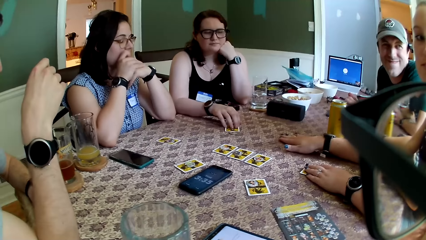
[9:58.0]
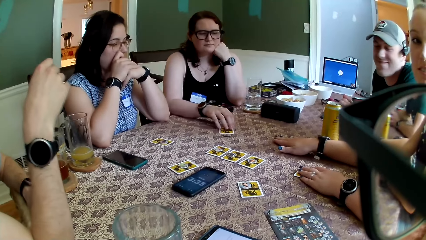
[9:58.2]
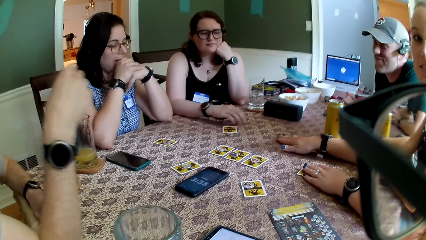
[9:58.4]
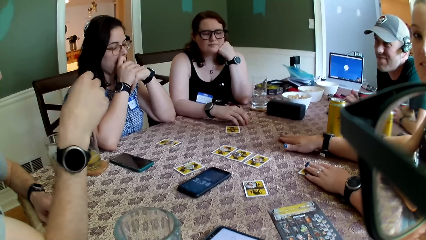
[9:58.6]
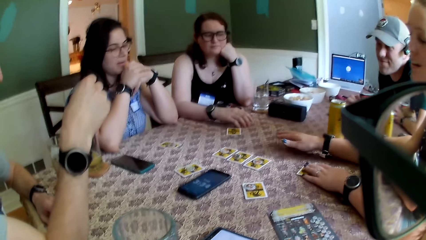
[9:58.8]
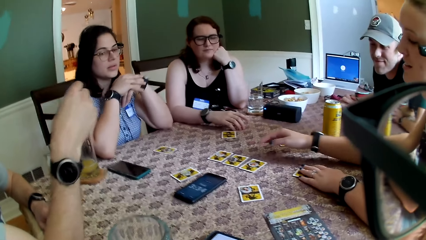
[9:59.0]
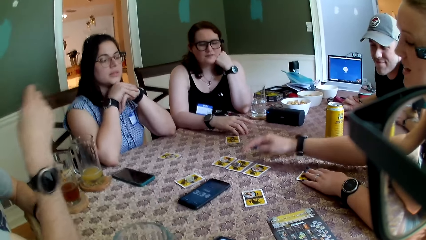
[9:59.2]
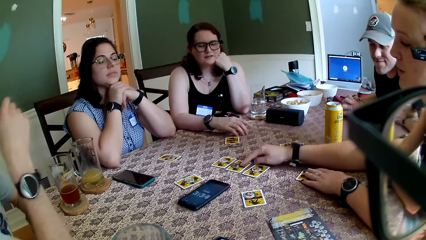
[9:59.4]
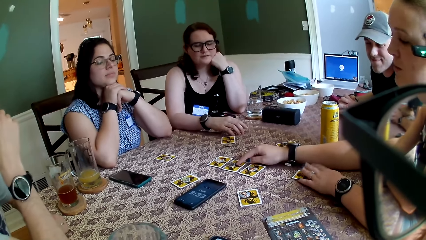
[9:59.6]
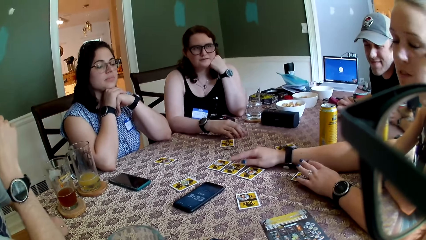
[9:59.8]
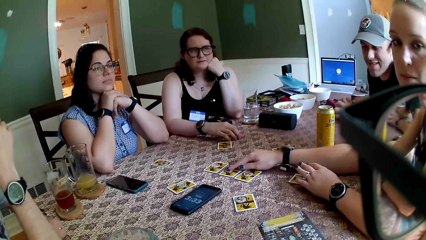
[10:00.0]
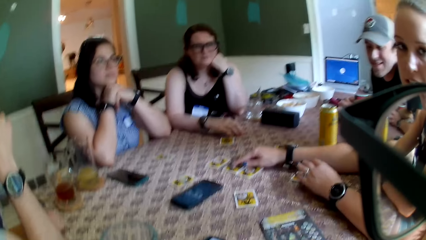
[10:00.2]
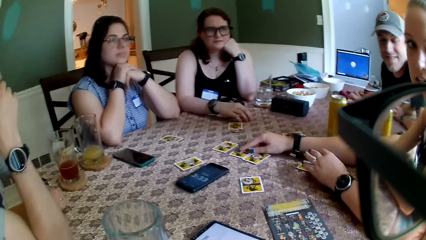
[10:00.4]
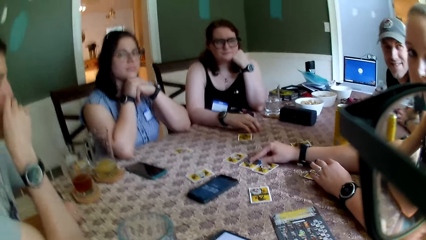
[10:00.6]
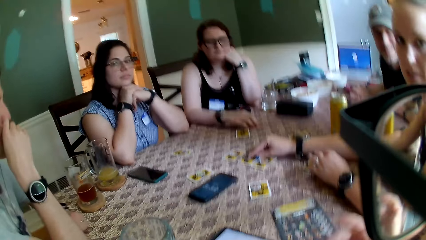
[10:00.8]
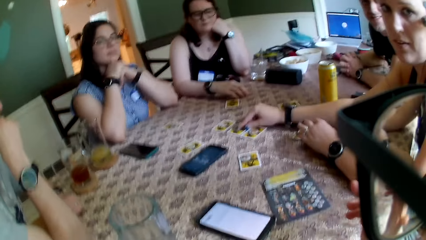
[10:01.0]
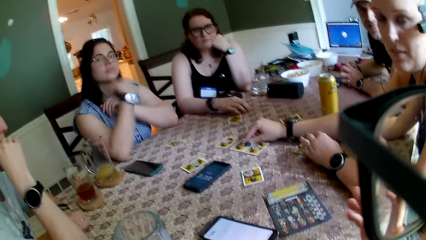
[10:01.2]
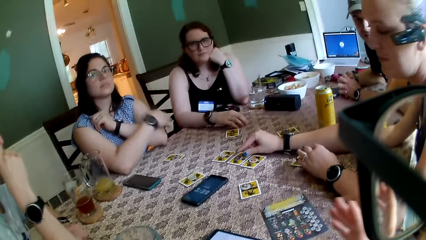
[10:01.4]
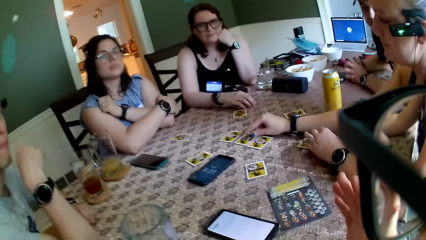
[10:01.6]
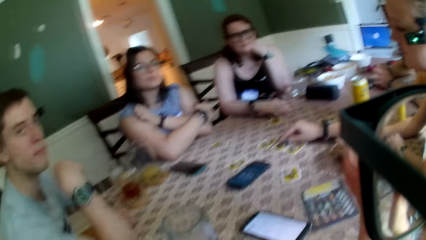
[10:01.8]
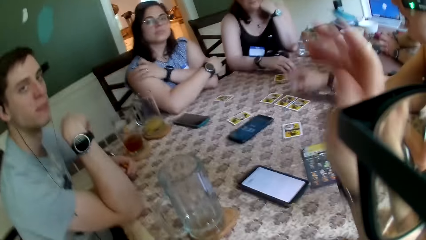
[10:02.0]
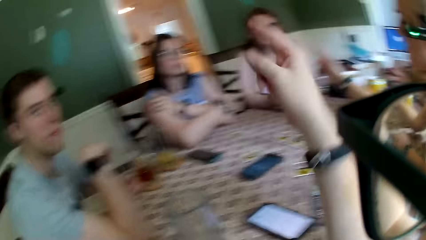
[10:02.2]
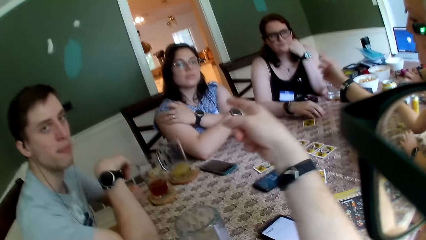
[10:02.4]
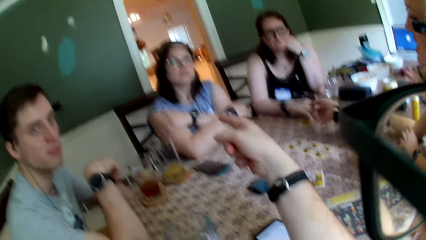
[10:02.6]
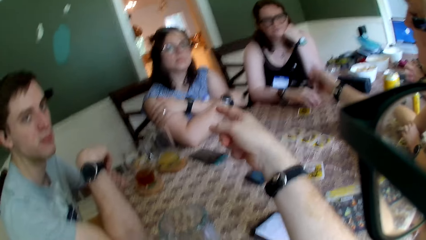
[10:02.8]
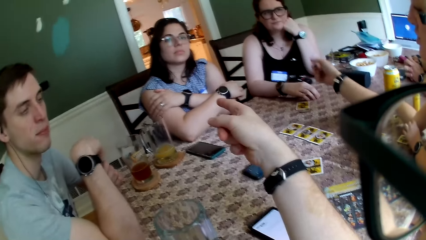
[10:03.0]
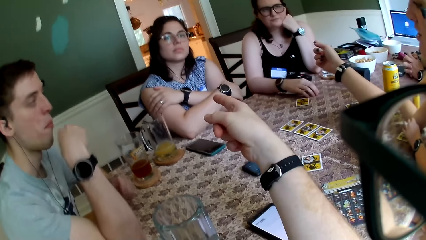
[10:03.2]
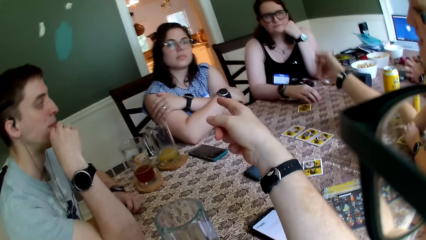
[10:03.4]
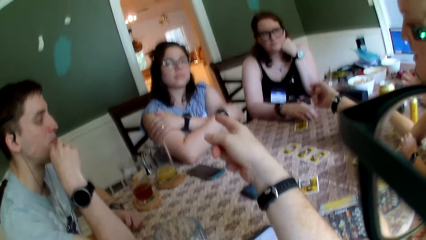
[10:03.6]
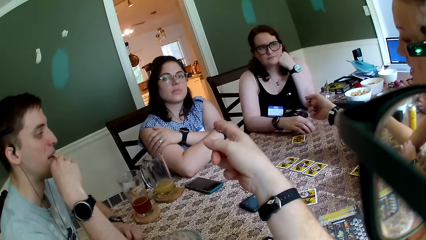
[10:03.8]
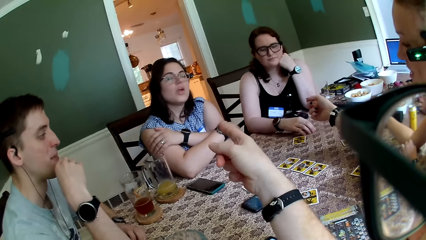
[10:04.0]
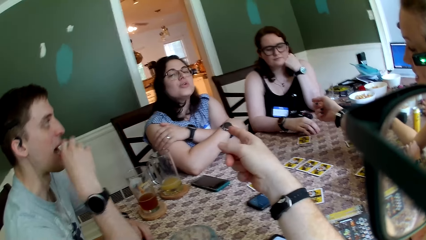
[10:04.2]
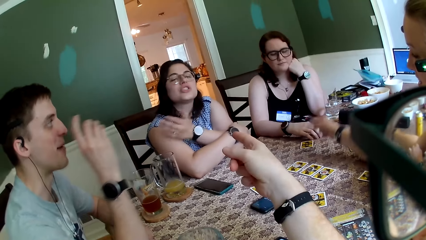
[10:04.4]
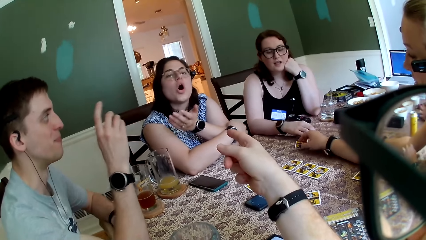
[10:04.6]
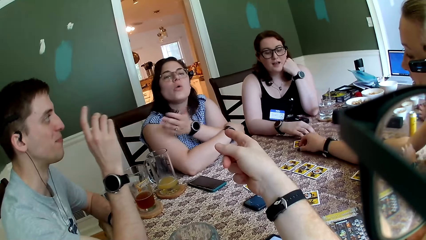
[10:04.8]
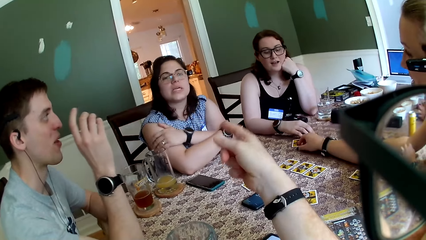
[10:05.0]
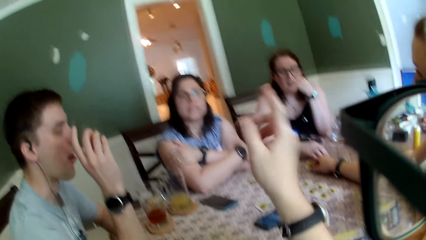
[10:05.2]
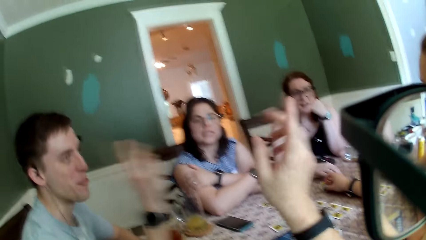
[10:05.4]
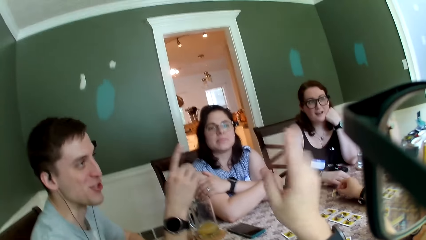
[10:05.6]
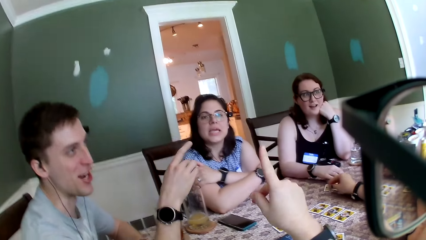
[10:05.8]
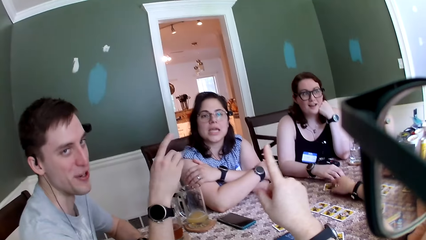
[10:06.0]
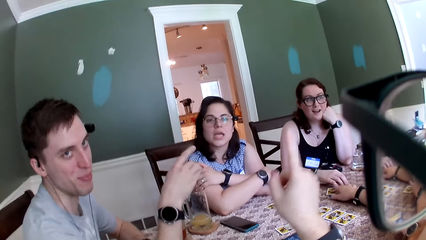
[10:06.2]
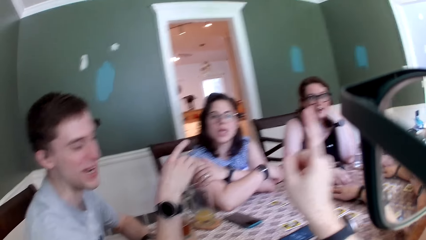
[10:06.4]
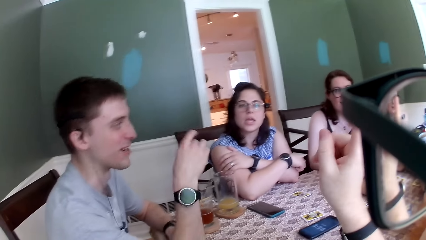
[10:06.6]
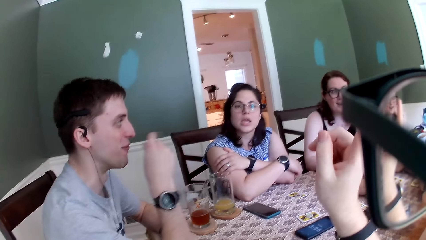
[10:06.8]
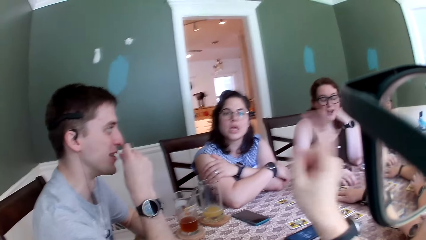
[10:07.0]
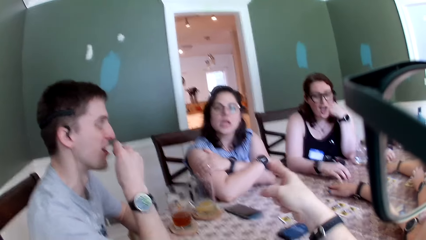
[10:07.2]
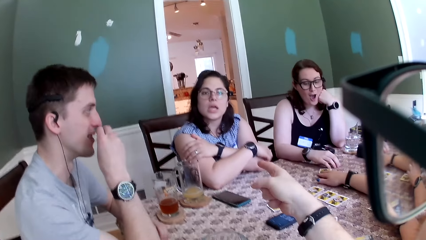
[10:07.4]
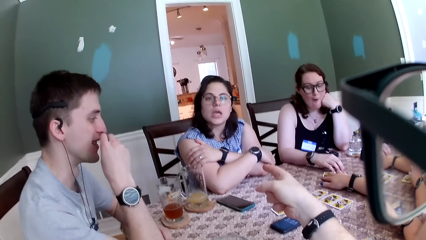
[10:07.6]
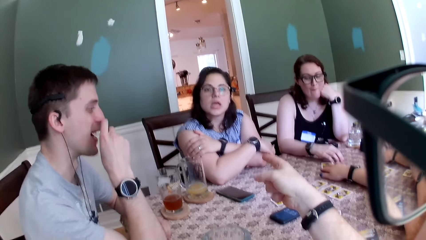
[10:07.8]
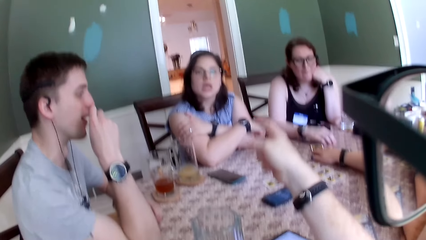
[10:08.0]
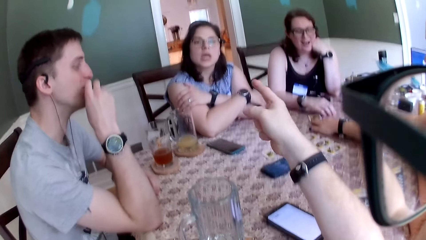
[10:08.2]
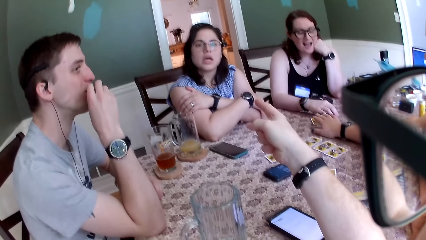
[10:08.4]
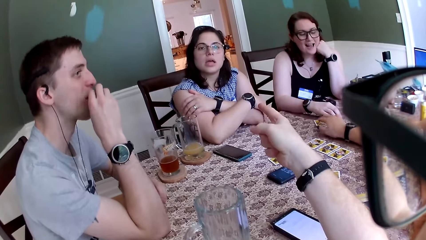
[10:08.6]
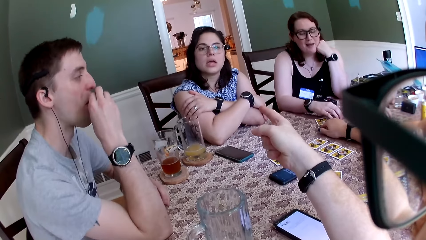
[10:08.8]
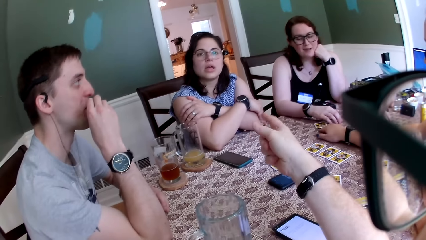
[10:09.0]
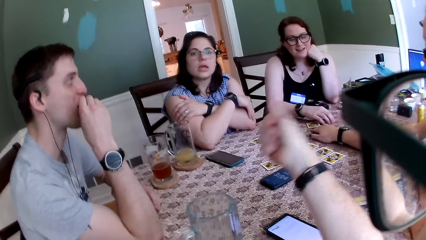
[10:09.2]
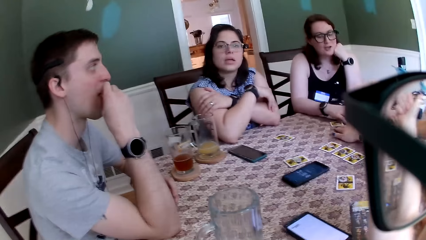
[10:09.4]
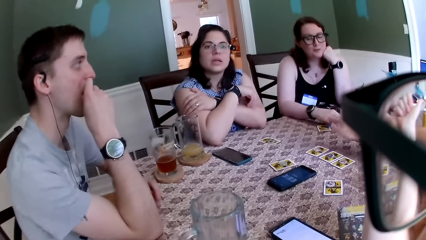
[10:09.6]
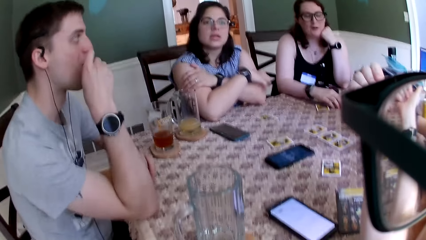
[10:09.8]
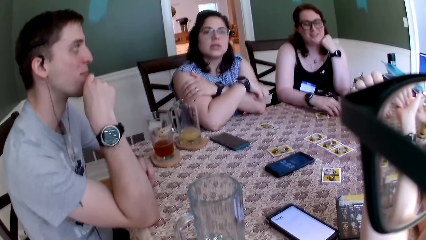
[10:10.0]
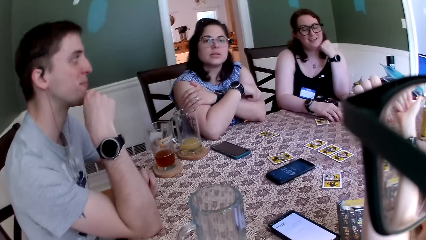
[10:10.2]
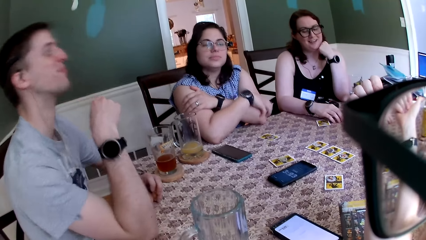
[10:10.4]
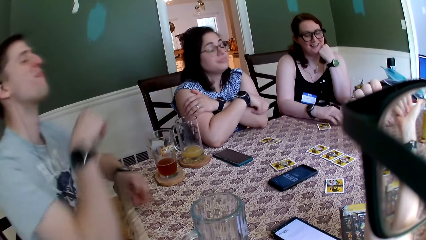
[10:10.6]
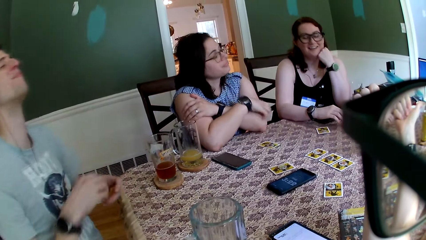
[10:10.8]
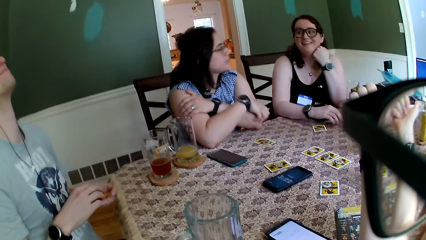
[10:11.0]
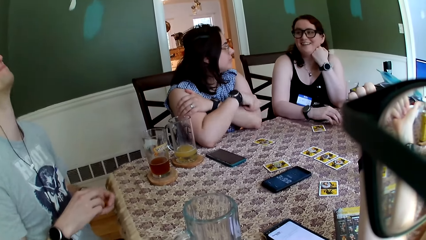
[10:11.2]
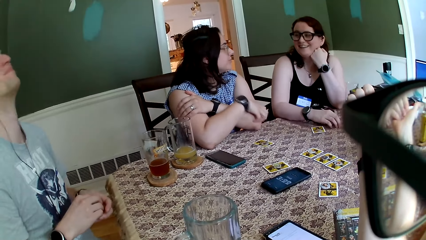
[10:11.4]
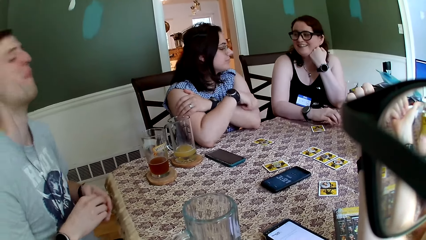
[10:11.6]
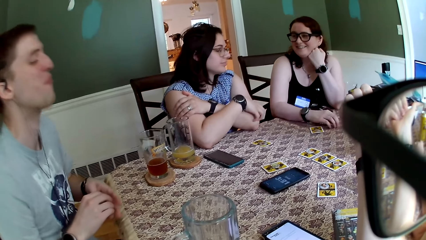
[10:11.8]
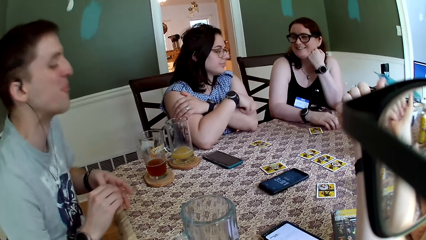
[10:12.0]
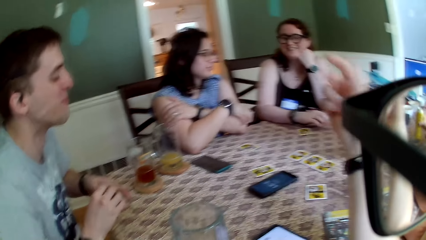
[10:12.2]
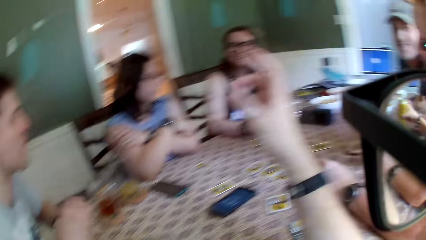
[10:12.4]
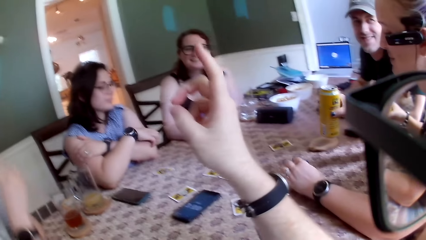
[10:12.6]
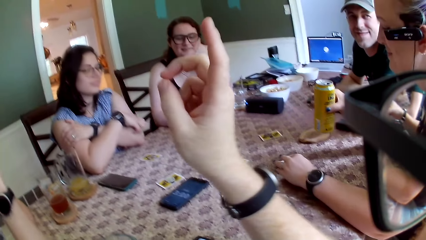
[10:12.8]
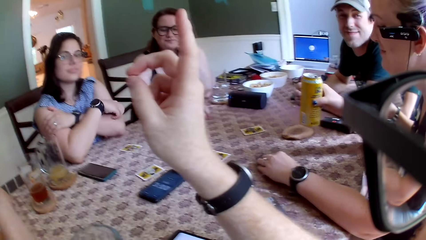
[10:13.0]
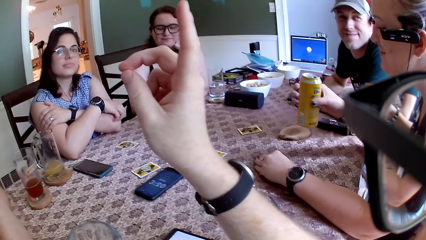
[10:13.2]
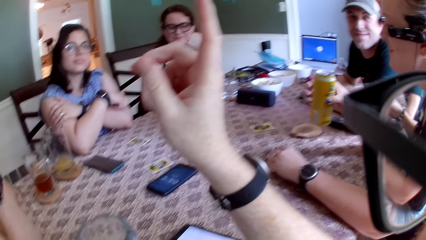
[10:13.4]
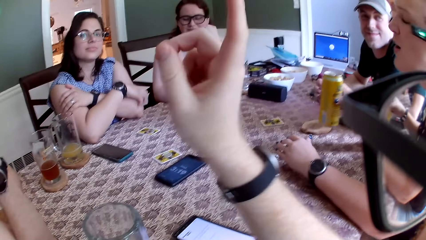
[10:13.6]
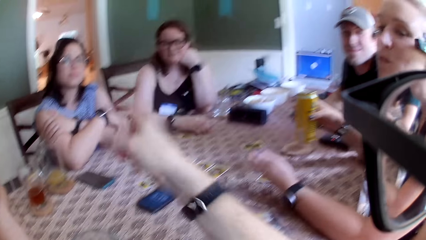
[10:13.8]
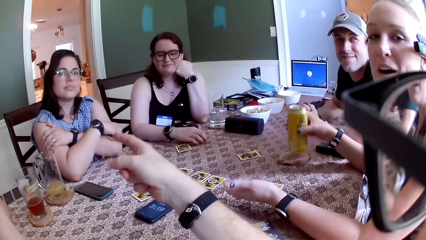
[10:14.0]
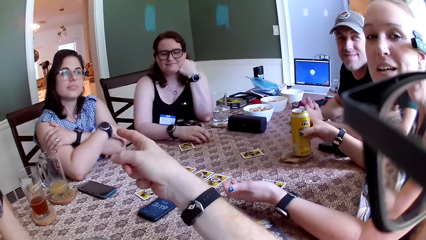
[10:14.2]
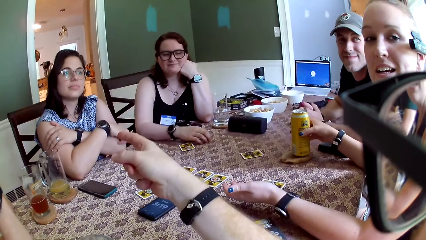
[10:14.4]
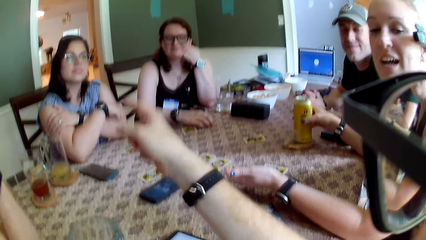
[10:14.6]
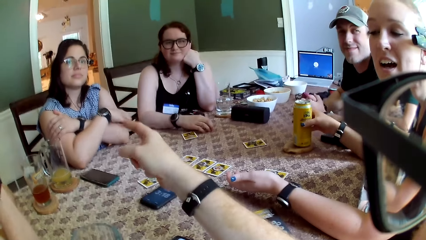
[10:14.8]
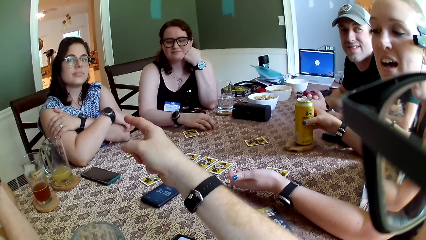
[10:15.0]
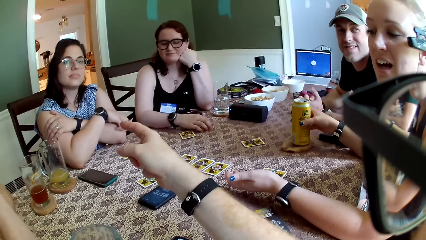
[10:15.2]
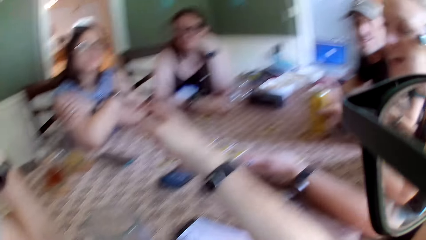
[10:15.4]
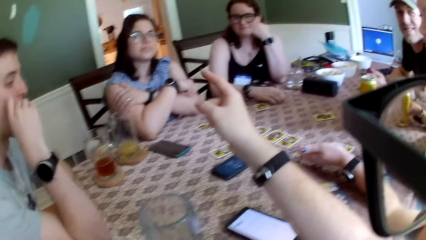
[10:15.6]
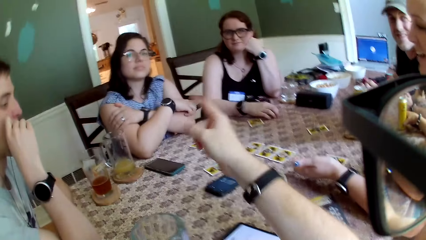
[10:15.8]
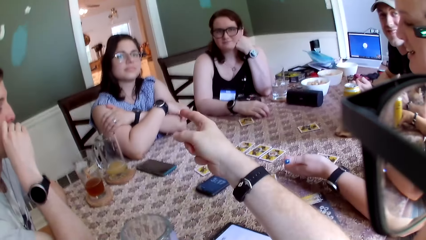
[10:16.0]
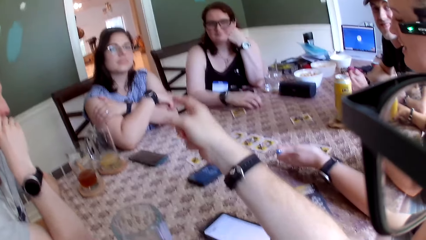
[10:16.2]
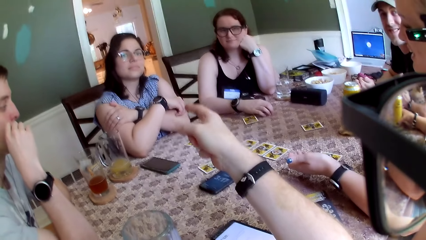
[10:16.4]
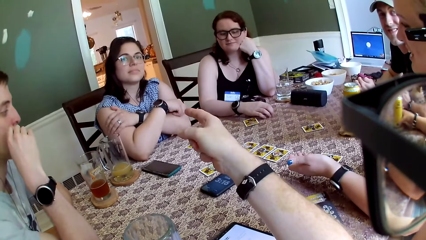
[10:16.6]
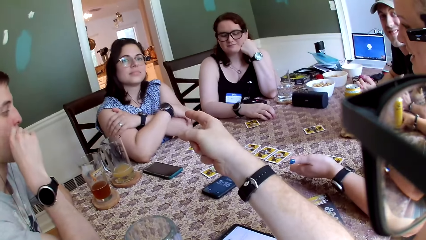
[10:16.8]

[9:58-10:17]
The camera wearer points his right hand to the card on the table. He converses with the other people, and gesticulates with his right hand. He points his right hand to a woman. A man converses with the camera wearer. The woman converses with the camera wearer. The woman scratches her left arm with her right hand. A person points her hands at the camera wearer. Another person points out his hand. The woman gesticulates with her left hand. Another woman adjusts the card close to a third woman on the table with her right hand. The camera wearer gesticulates with his right hand. The third woman interacts with the second woman. The first person scratches her hands. The man leans against the wall behind him. The second woman picks up a can drink on a coaster on the table with her right hand. The man leans back on the table. The man puts chips in his mouth with his right hand. The second woman gesticulates with her left hand. The second woman converses with the camera wearer. The second woman holds the can drink down on the coaster with her right hand.
